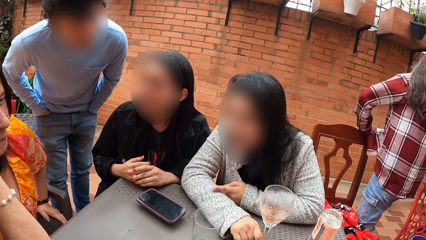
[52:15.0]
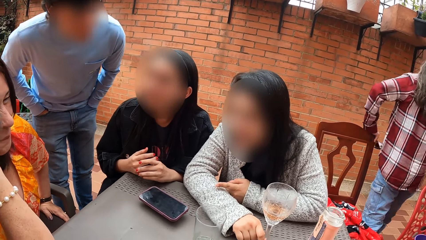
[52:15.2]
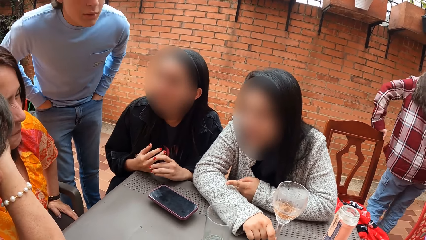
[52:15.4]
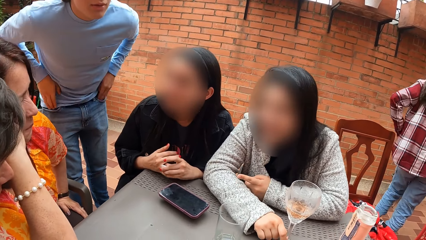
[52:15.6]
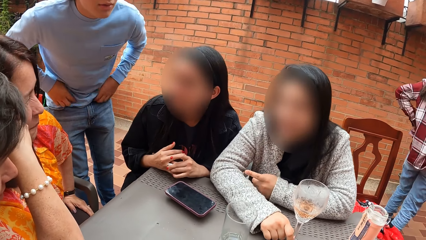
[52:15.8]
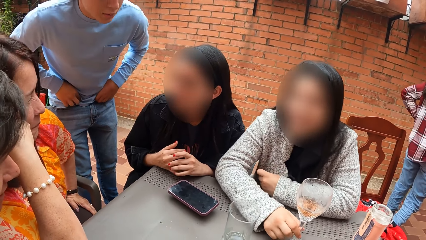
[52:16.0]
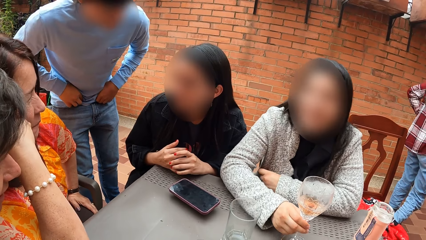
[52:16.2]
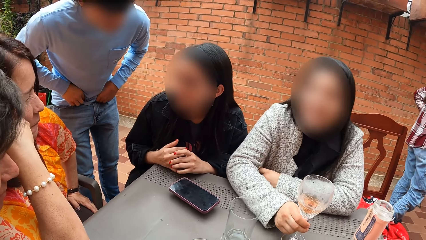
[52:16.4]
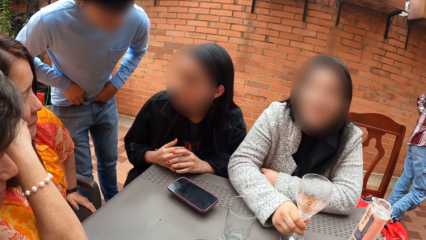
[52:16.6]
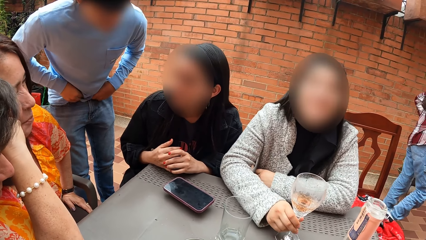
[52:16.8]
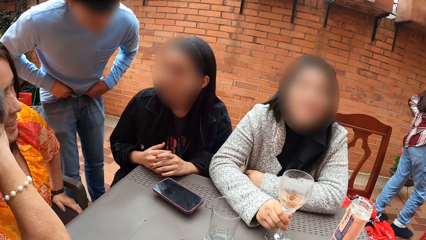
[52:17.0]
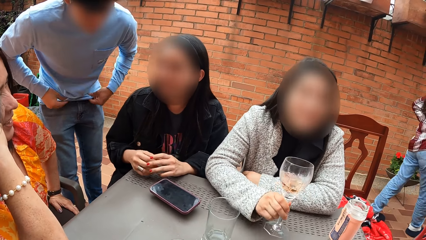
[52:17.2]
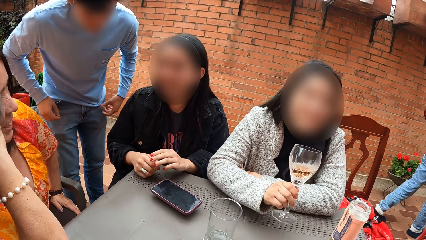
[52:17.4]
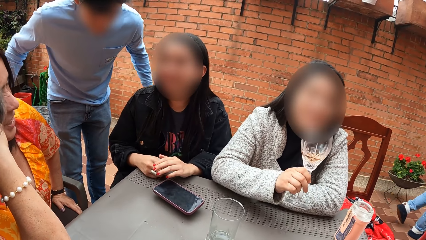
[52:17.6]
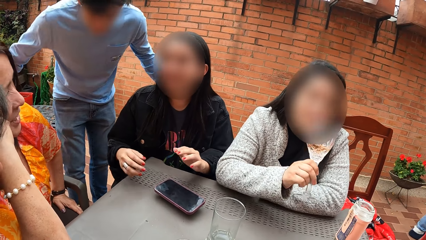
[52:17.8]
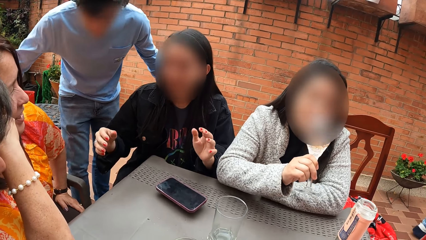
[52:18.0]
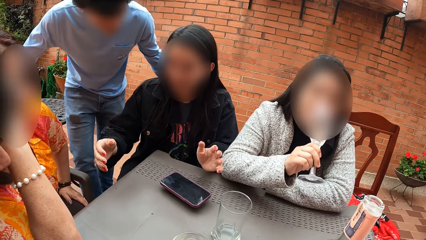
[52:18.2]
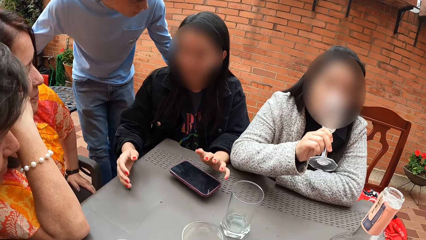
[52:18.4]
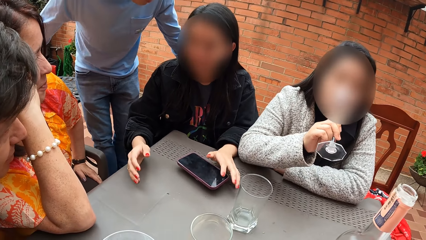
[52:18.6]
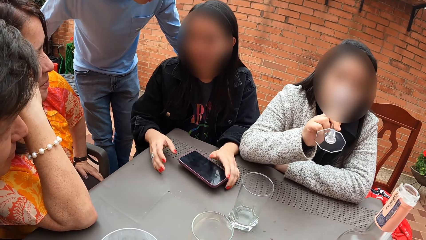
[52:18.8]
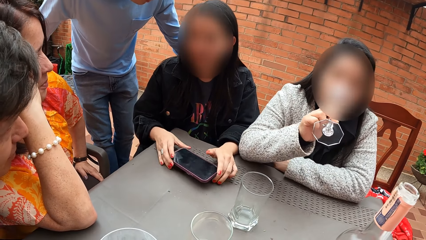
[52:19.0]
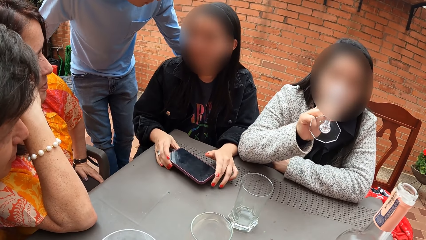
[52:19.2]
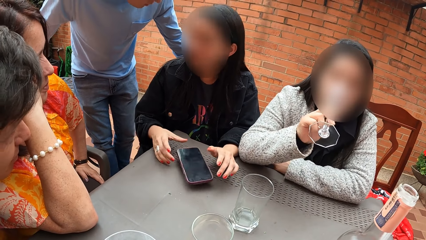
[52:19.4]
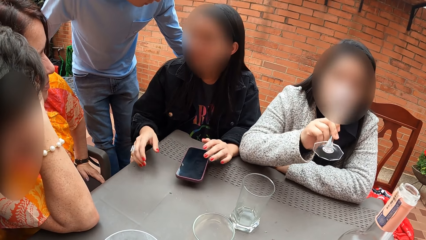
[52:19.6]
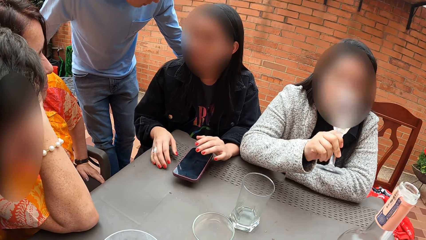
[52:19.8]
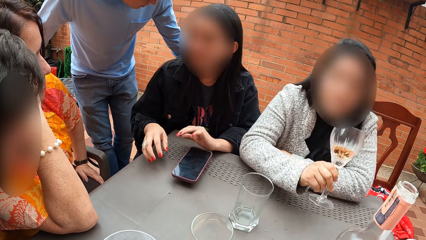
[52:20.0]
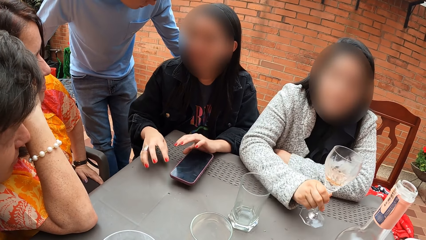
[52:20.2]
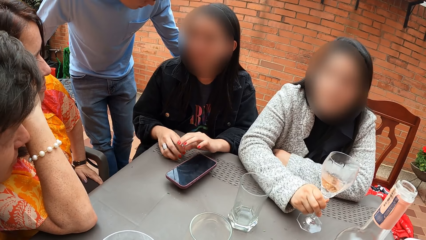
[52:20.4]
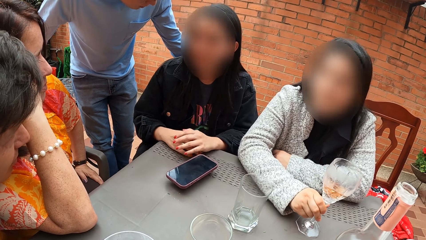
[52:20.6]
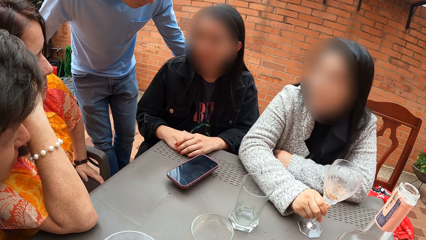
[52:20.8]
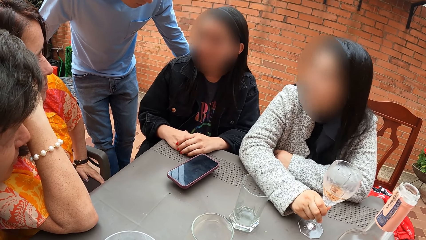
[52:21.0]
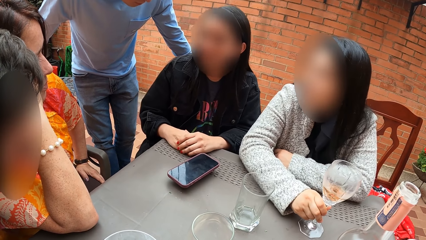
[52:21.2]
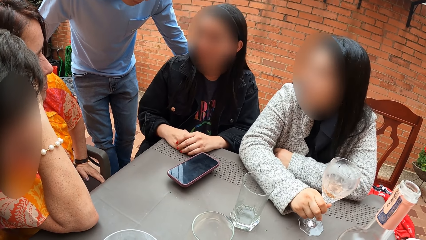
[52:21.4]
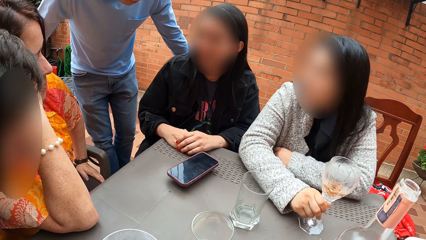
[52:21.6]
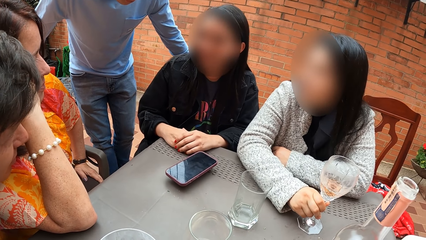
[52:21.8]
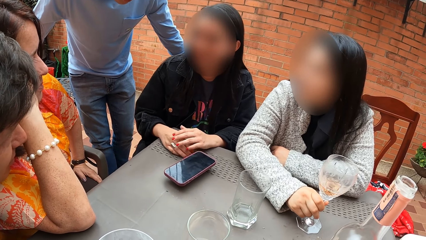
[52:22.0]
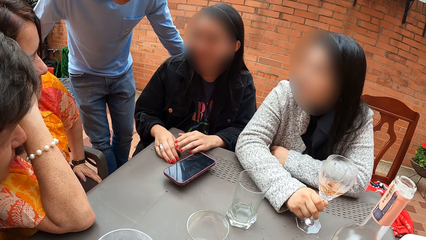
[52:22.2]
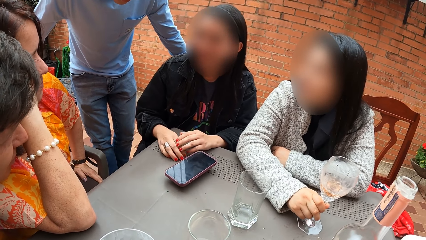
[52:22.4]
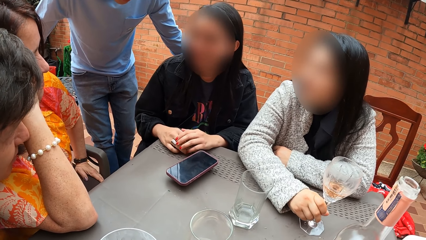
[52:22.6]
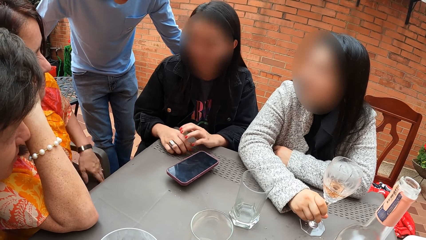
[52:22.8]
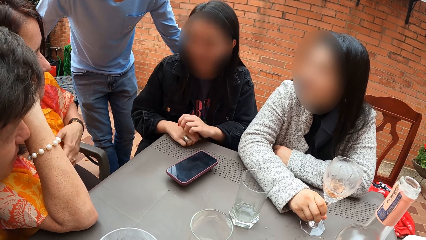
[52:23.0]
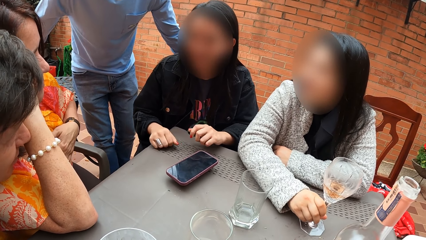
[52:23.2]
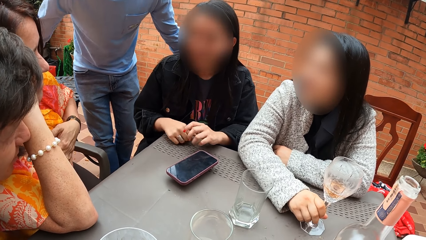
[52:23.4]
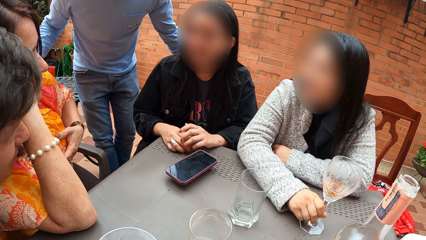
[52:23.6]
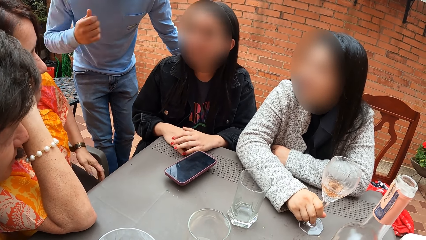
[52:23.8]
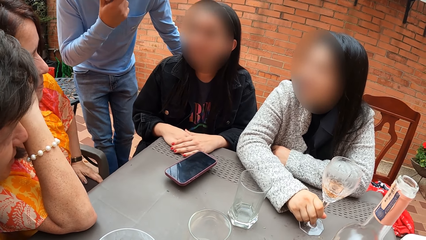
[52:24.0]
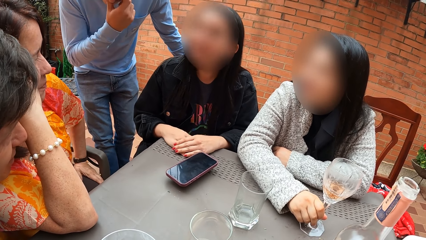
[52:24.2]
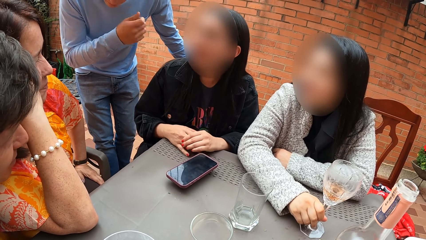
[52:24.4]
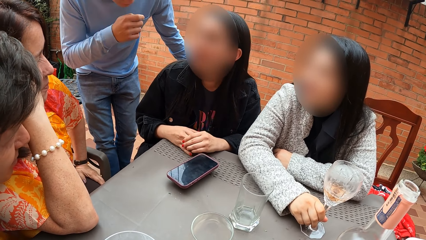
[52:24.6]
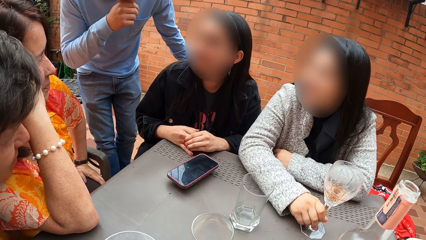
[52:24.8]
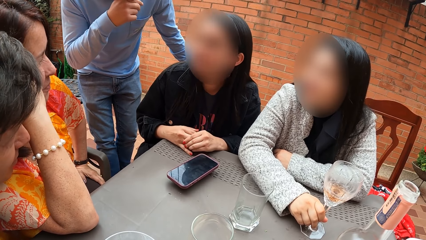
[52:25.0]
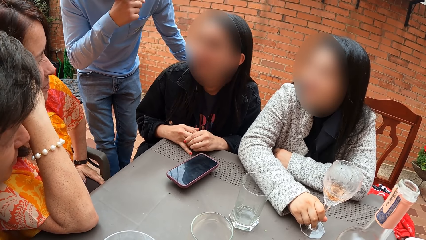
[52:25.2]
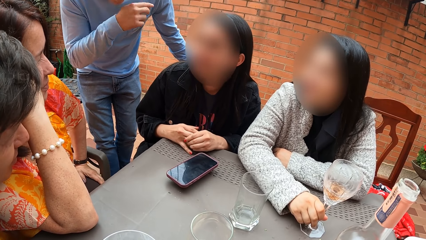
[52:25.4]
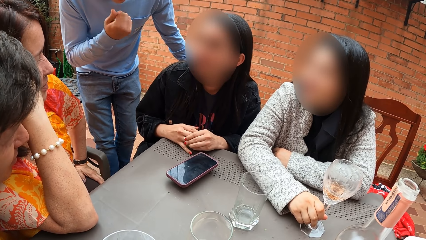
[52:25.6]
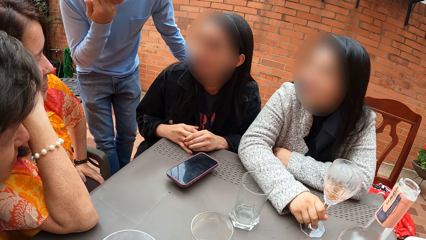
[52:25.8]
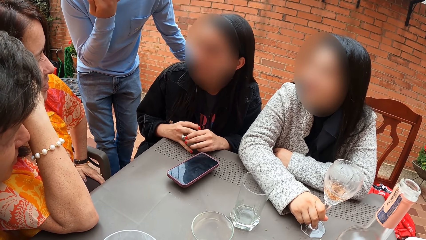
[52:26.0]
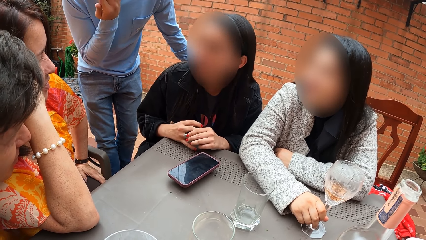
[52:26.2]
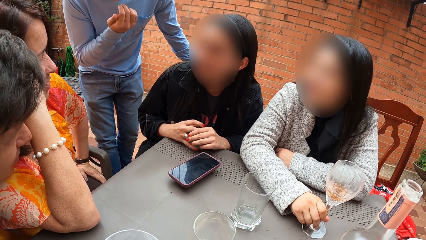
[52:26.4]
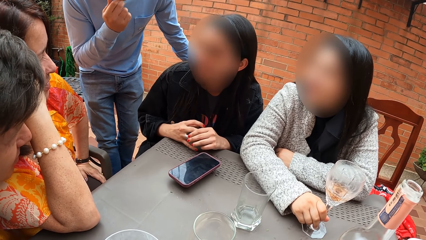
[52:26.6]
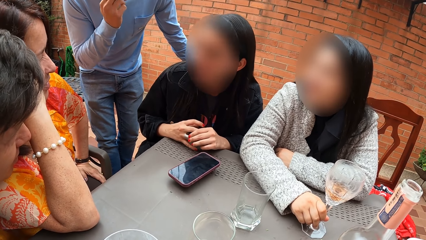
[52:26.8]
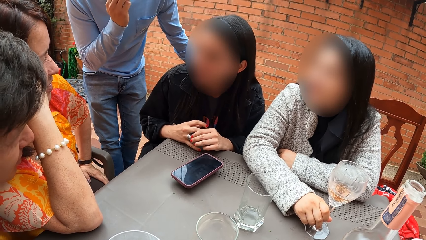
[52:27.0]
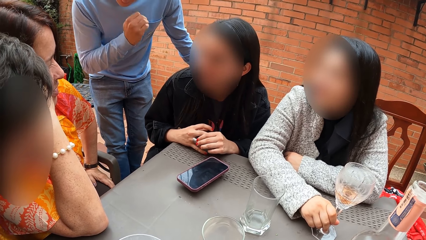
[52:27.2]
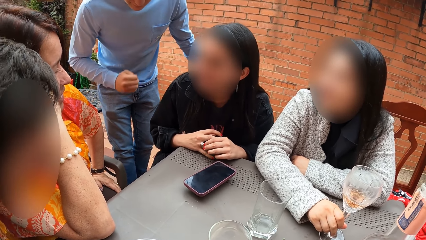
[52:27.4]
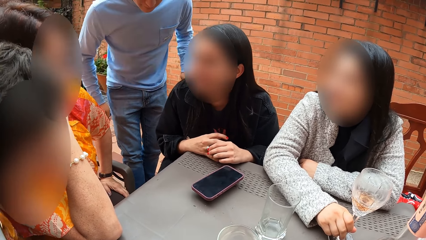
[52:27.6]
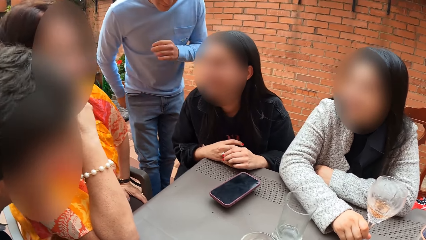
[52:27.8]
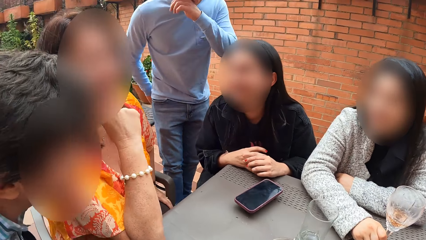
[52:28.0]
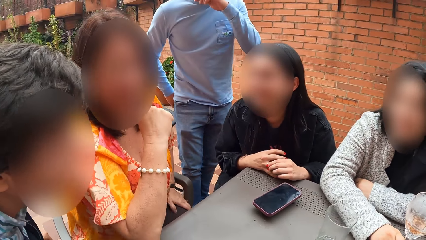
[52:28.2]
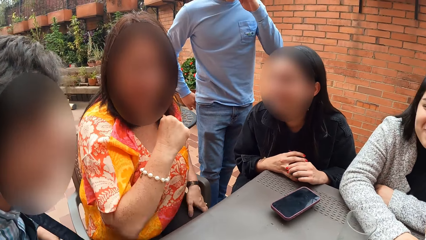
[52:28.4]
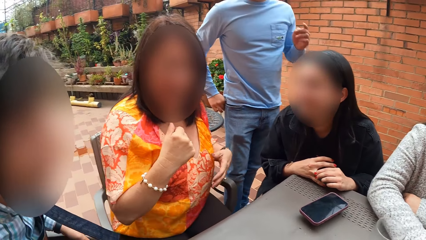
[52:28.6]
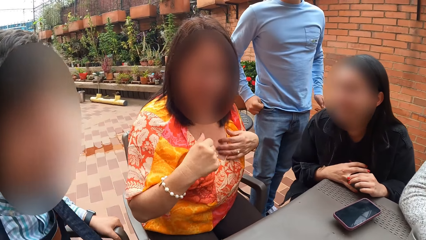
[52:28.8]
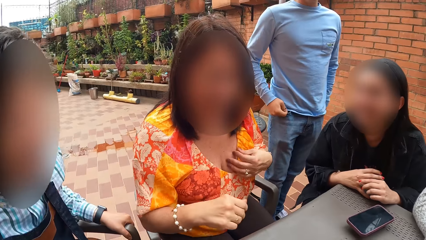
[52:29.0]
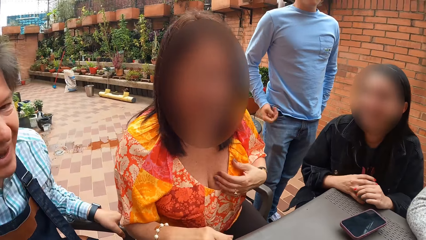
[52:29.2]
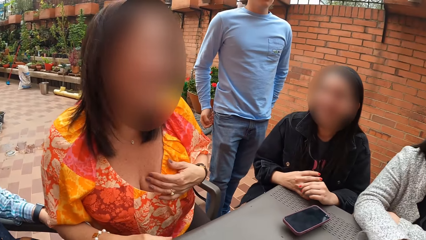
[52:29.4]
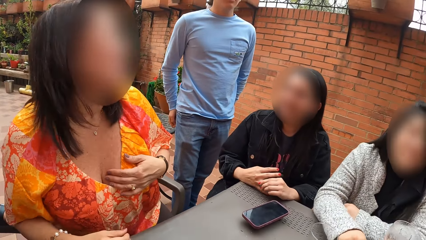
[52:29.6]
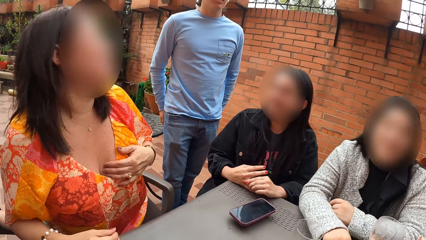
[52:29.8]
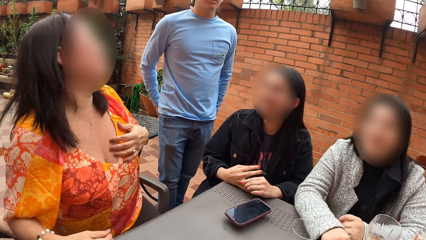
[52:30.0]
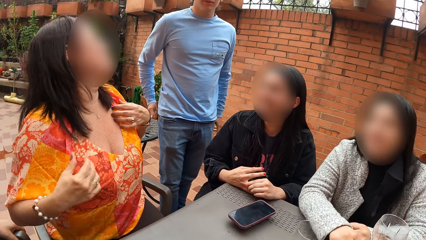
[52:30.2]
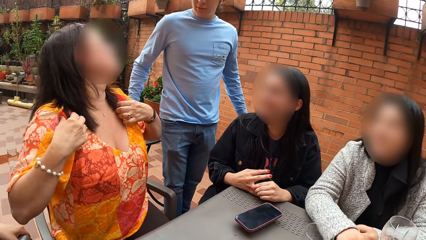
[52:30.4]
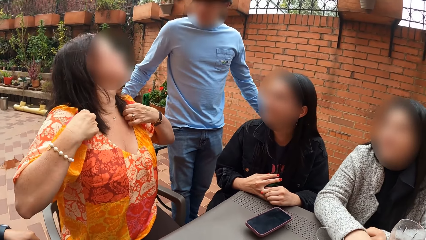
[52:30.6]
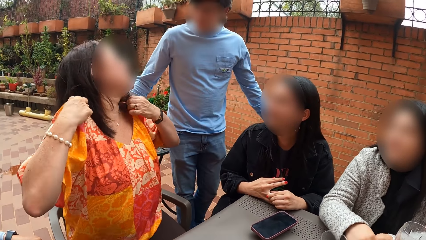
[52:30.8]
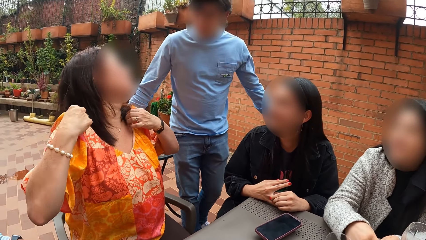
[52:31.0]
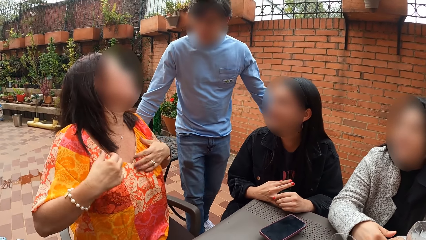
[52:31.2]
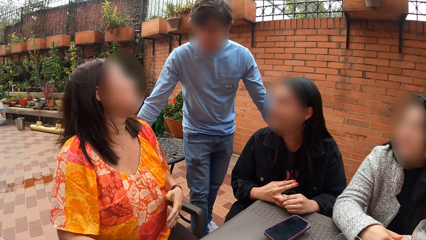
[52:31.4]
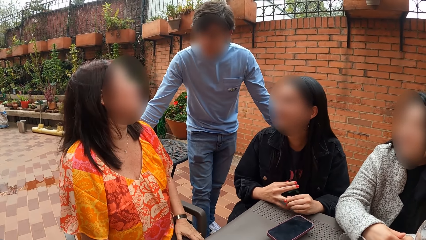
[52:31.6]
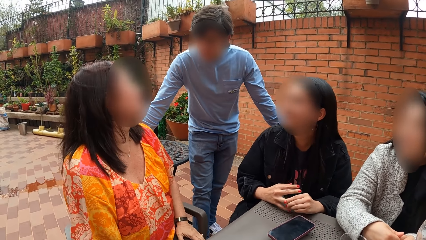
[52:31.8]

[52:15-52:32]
The camera wearer moves the bottle on the table. A man pulls up his trousers with both hands. A woman drinks from the cup in her right hand. Another woman touches the mobile phone on the table with both hands. The camera wearer sits at the table. The first woman drops the glass cup on the table with her right hand. The other woman drops both hands on the table. The man holds a lady. A third woman touches her shirt with her left hand. The man touches his face with his right hand. The first woman rubs her ring in her right finger with her left hand. The man wipes his face. The man touches his face with his left hand. The third woman removes her right elbow from the table. She touches her shirt with her left hand. She touches her shirt with both hands.
